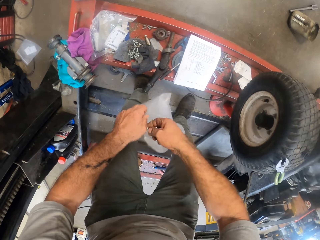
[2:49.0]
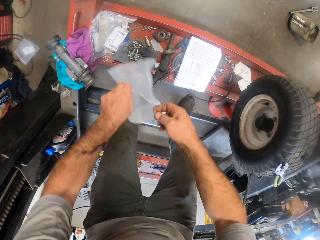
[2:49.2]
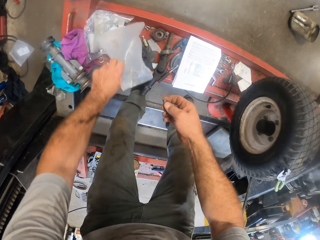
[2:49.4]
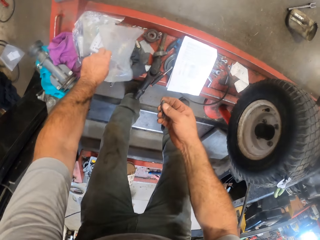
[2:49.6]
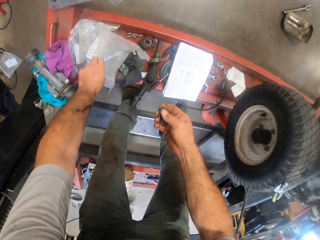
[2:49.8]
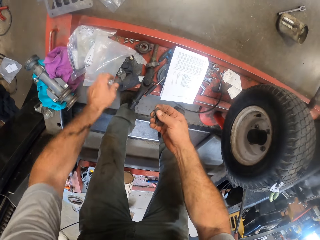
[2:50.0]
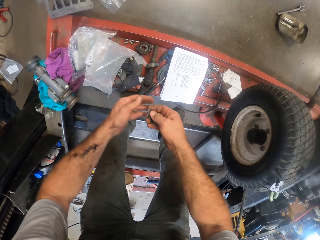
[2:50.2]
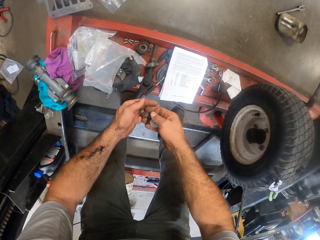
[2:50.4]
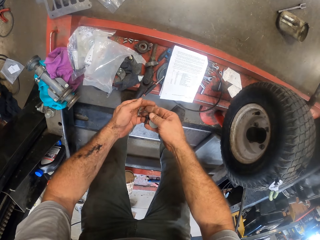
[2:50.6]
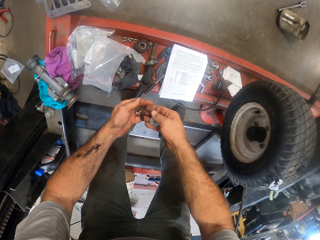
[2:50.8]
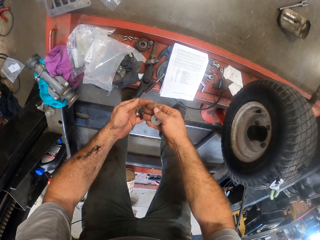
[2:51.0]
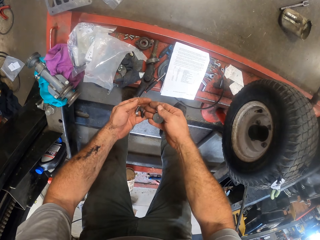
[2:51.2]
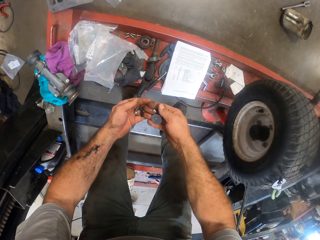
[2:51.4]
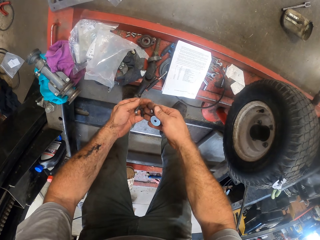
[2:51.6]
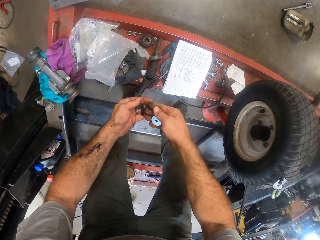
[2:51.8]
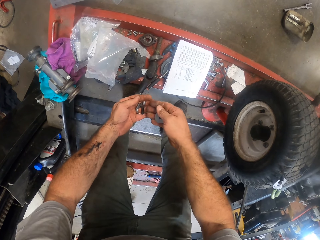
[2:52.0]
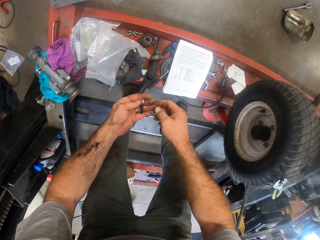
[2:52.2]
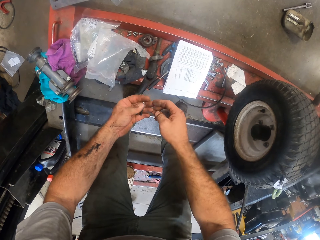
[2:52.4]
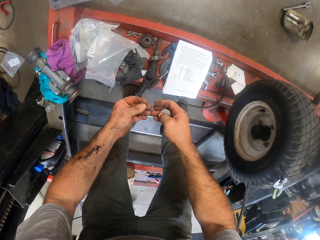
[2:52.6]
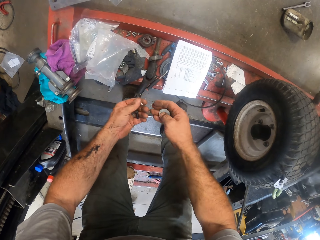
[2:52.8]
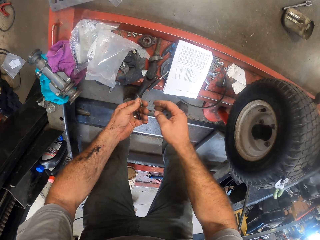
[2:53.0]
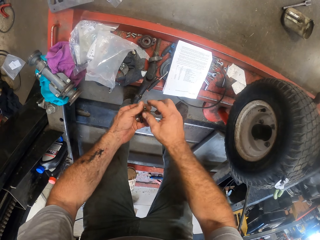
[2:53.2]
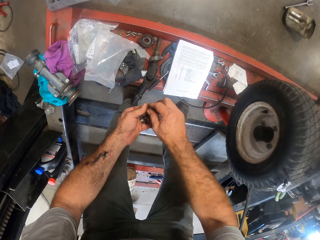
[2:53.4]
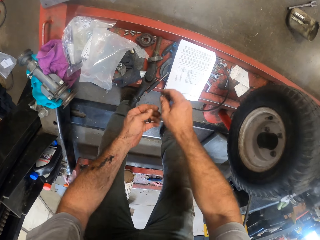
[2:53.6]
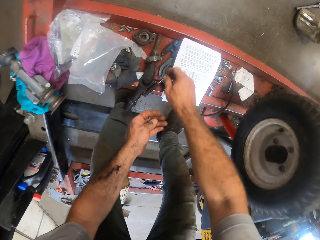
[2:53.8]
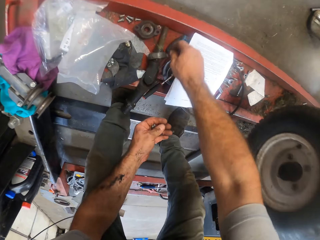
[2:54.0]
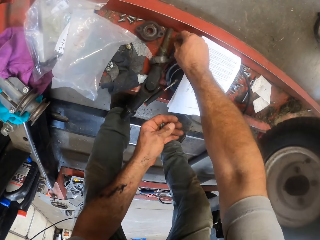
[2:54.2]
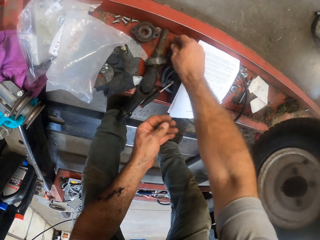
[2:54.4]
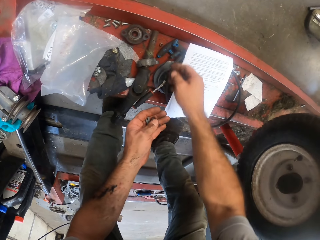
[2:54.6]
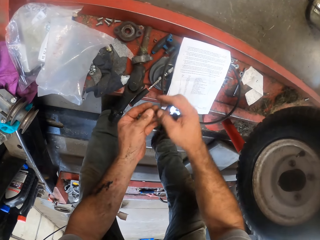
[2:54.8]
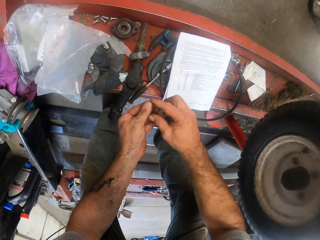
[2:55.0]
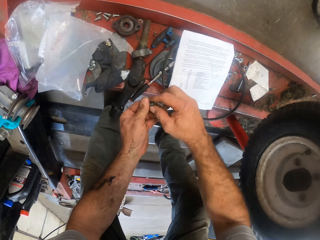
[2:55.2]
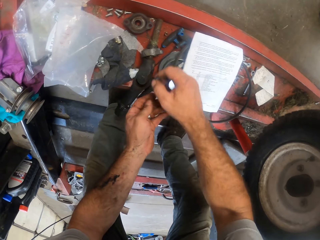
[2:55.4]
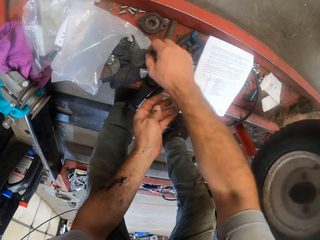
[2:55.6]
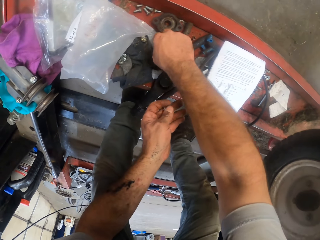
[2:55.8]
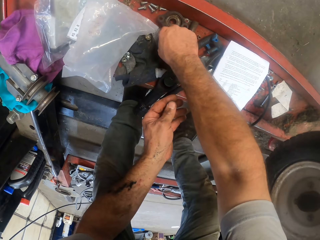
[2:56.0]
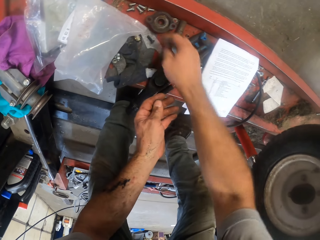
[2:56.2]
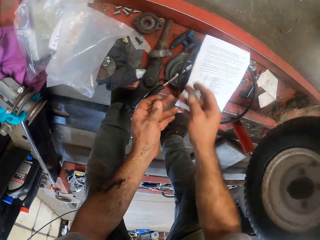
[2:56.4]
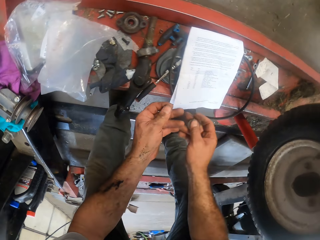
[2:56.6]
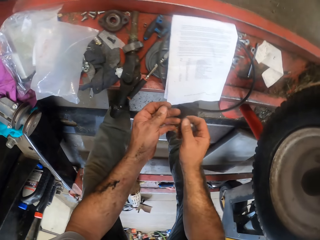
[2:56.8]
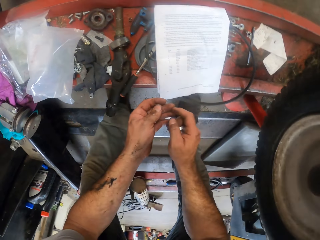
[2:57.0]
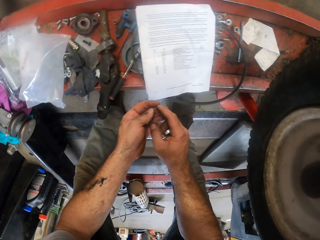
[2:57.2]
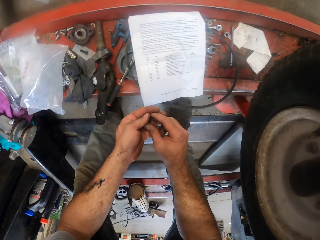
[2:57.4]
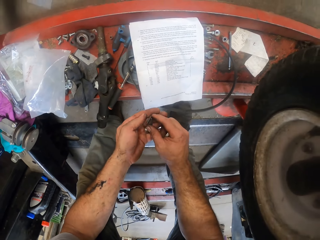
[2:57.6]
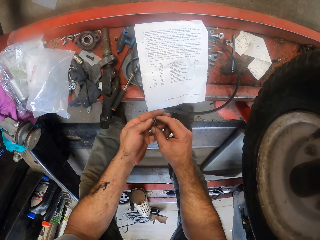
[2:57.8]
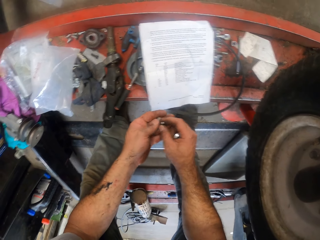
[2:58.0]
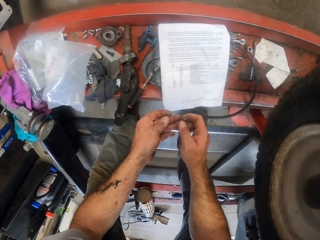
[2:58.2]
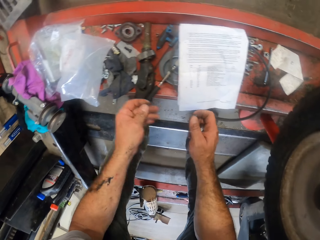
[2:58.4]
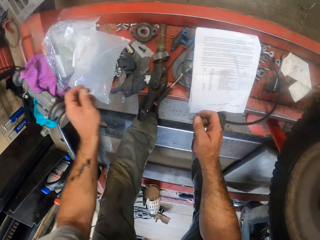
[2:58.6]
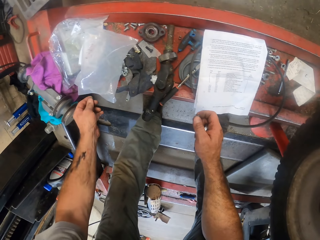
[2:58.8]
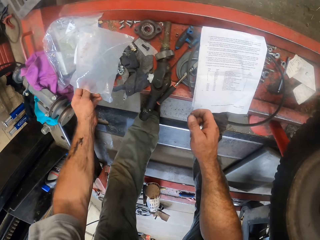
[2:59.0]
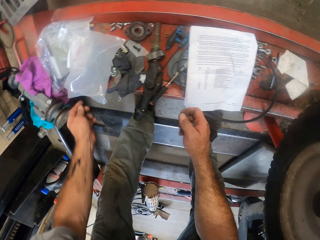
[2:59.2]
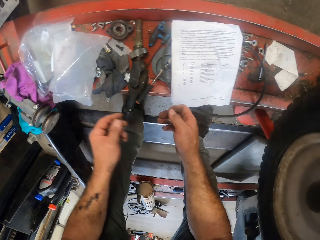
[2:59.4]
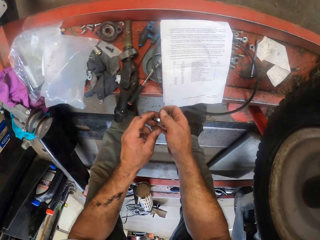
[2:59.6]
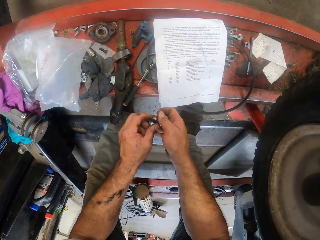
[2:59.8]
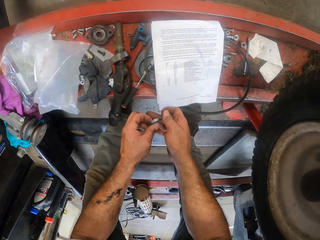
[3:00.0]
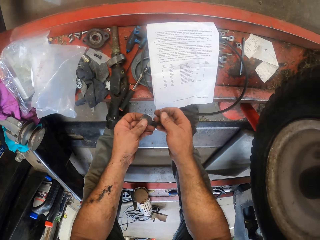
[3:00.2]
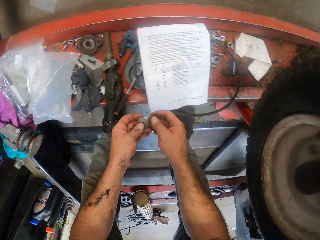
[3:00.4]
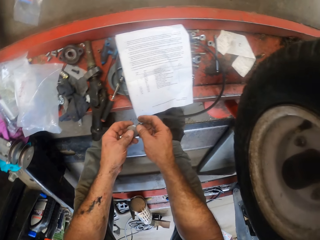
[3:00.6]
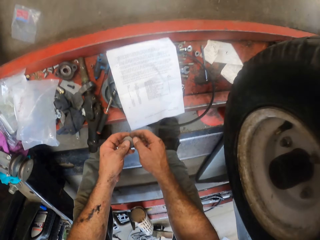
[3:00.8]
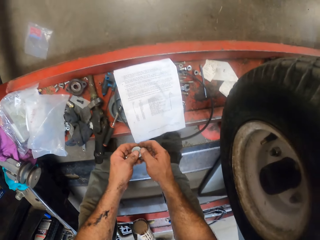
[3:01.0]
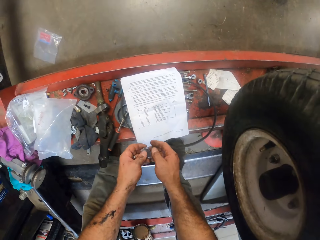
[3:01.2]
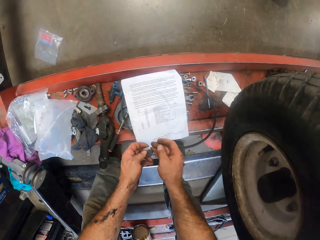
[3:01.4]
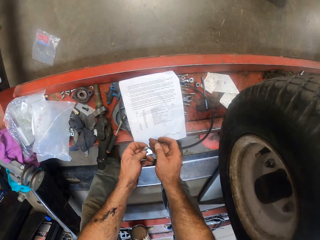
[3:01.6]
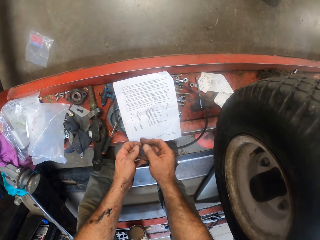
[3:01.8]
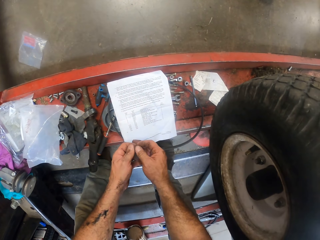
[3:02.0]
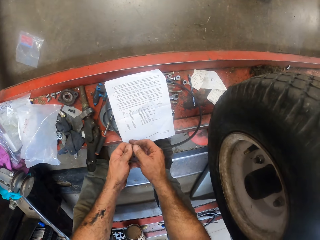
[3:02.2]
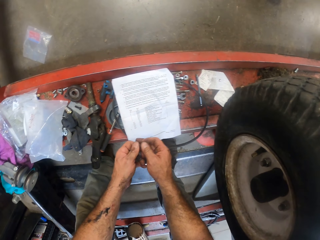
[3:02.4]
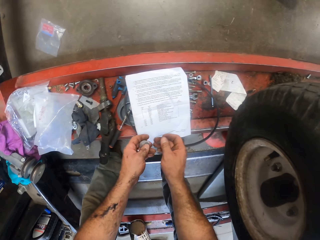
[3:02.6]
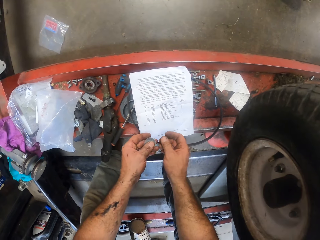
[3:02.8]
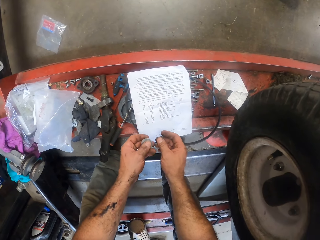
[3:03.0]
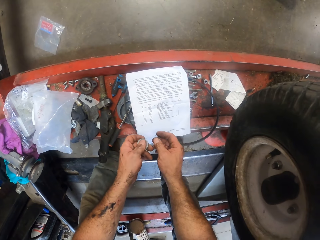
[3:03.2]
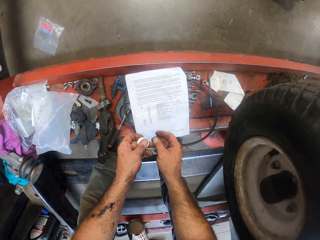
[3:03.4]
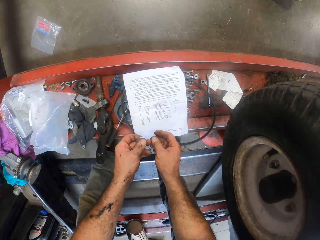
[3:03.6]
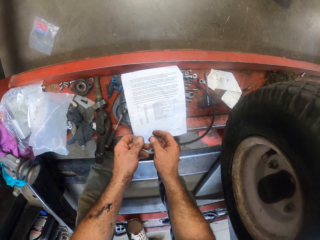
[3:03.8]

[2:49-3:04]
The camera wearer removes a nail bolt and steel metal from a plastic bag. He drops the plastic bag on the rail of the car lifter. He passes some of the screws to his left hand. He passes one of the screws in his left hand to his right hand. He drops the screw in his right hand on the rail of the car lifter. He passes one of the screws in his left hand to his right hand. He drops the screw in his right hand on the rail of the car lifter. He passes one of the screws in his left hand to his right hand. He drops the screw in his left hand on the rail of the car lifter. He passes the nut in his right hand to his left hand.

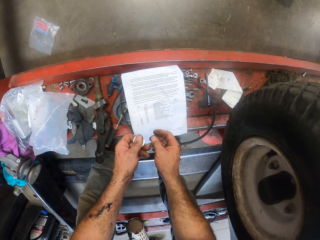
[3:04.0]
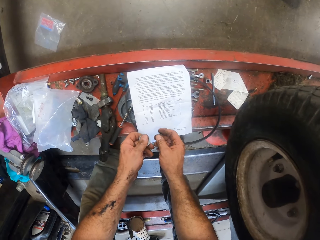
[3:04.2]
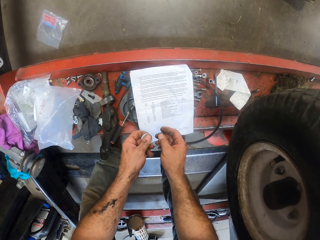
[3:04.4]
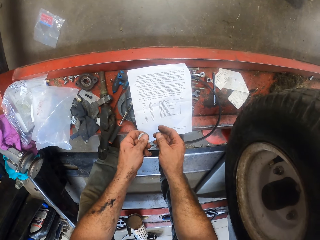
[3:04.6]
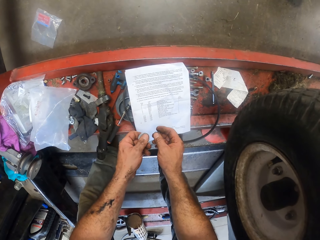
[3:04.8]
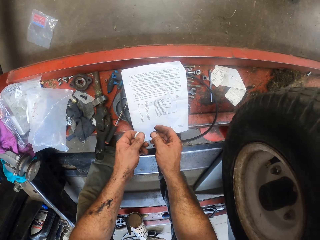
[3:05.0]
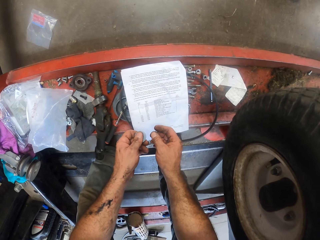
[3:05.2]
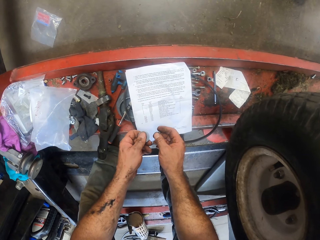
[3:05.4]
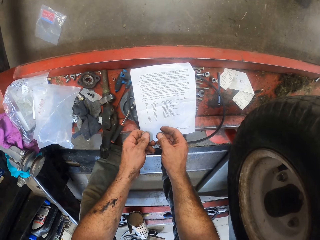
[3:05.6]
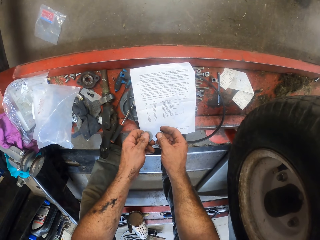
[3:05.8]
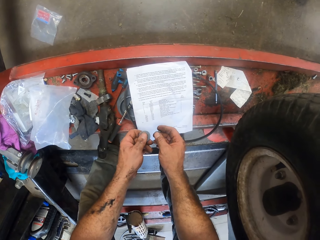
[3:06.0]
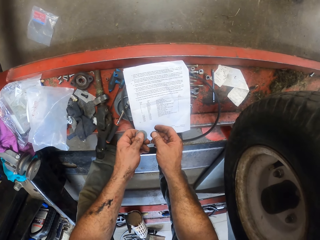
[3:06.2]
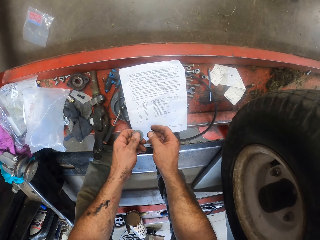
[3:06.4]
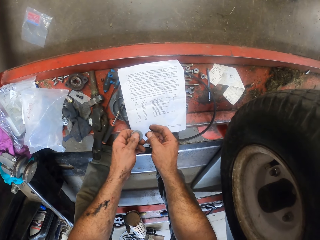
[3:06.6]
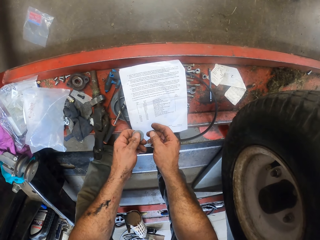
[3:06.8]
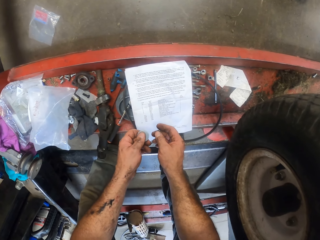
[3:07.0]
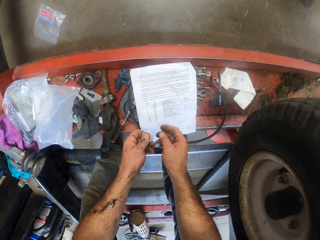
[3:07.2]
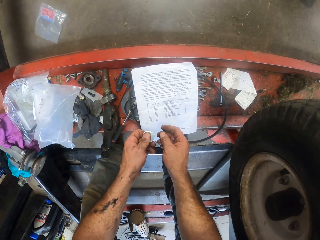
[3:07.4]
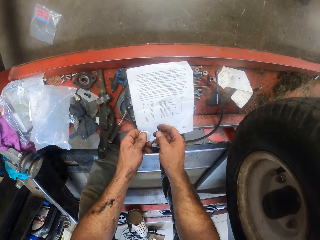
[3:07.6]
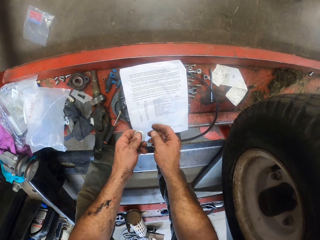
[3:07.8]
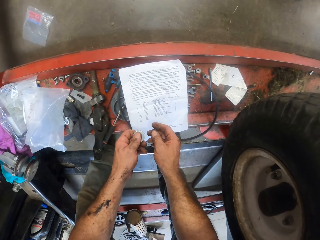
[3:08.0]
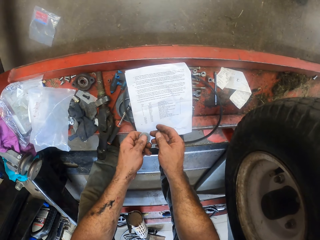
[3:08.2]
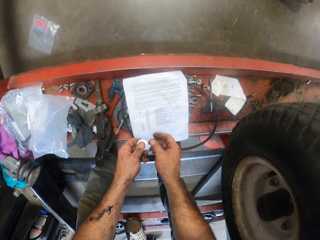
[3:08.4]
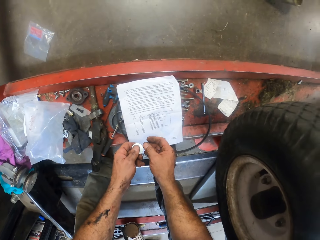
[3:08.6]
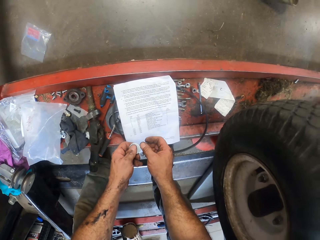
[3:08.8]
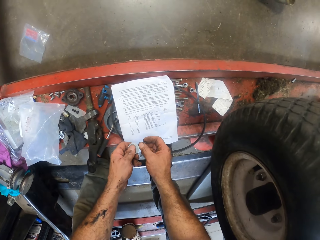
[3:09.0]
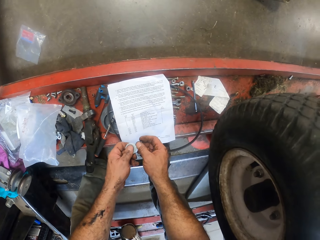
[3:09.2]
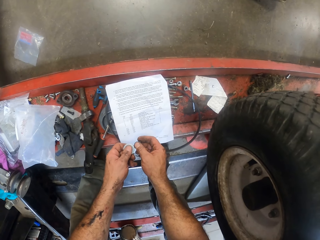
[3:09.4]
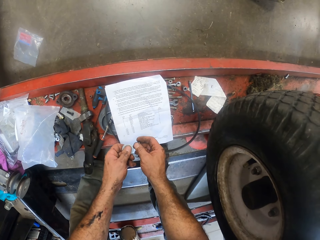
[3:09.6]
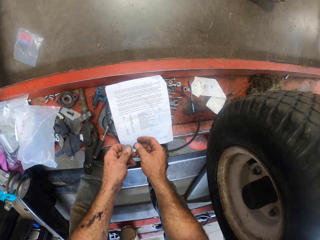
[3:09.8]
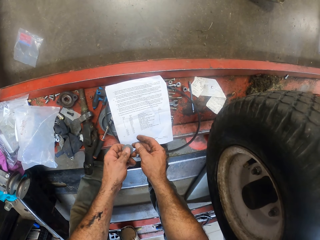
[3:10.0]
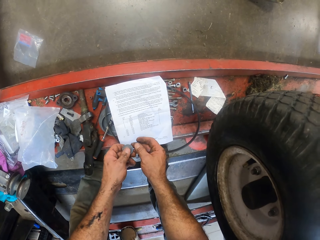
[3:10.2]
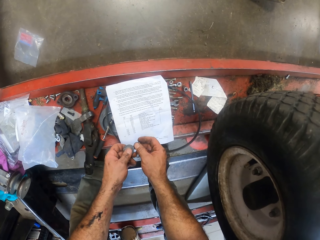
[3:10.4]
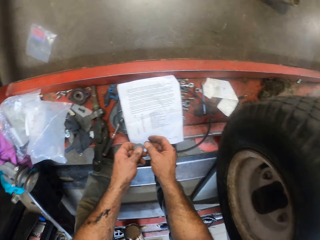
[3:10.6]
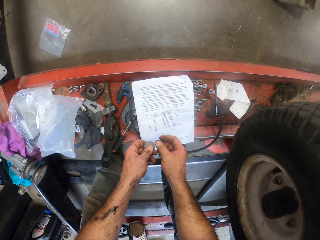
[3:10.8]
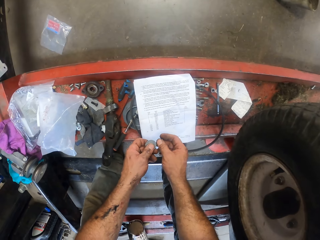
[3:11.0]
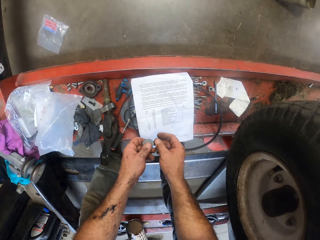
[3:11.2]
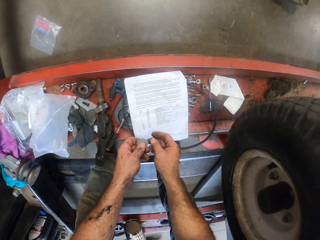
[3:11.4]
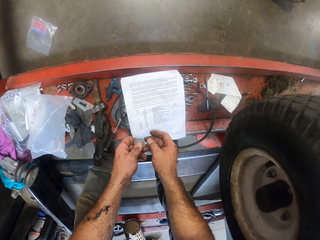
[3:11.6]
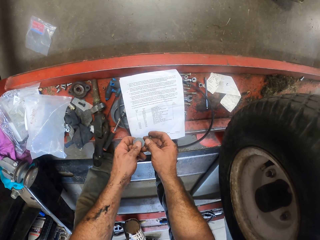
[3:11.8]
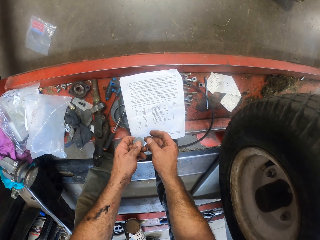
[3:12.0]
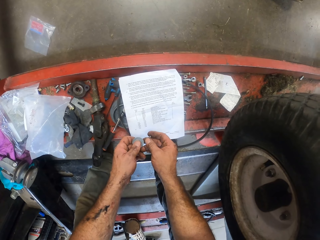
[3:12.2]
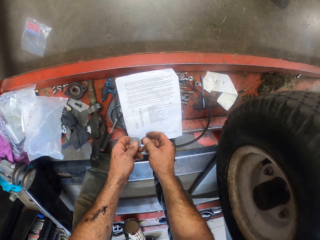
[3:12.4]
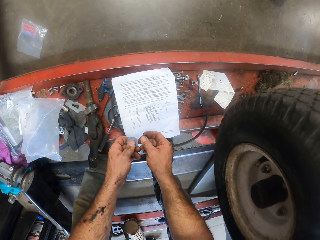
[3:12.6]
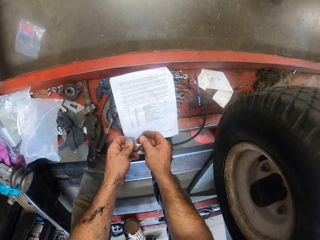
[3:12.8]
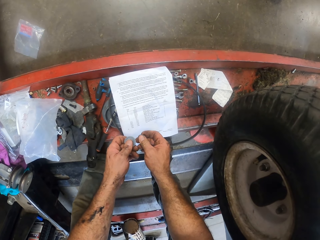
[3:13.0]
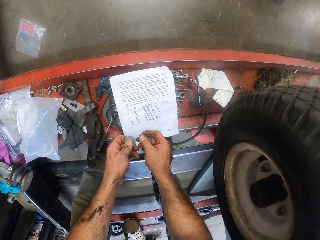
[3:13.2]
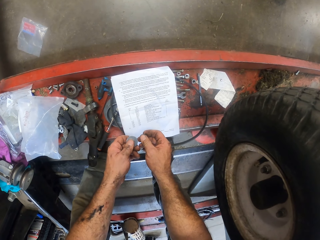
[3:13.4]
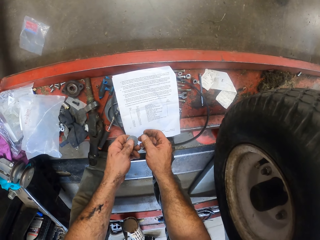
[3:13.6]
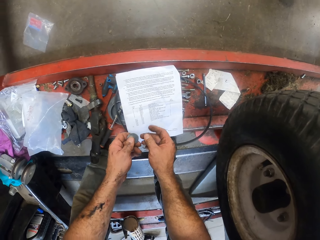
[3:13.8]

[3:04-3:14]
The camera wearer reads.
